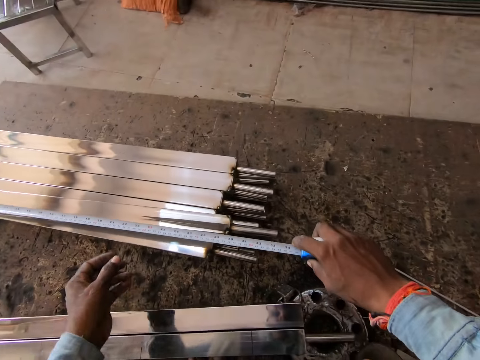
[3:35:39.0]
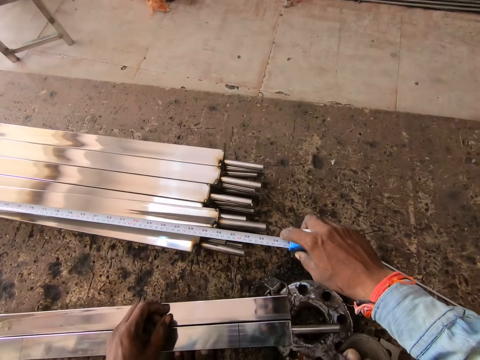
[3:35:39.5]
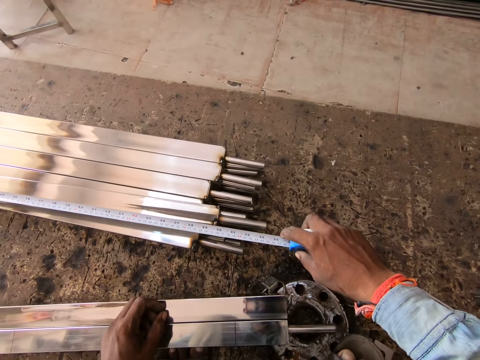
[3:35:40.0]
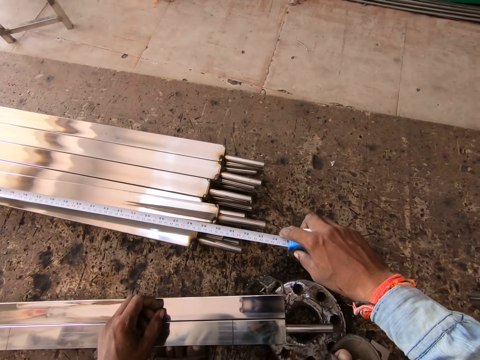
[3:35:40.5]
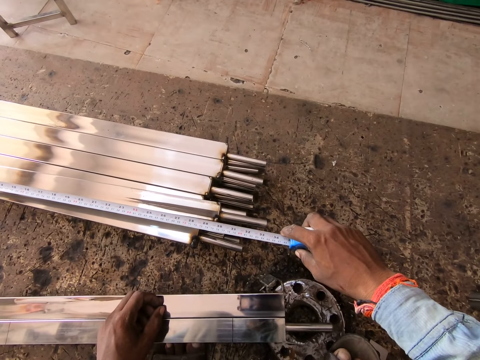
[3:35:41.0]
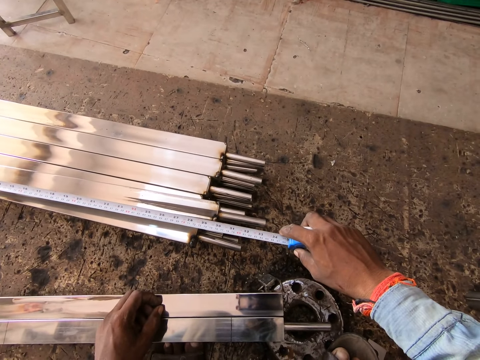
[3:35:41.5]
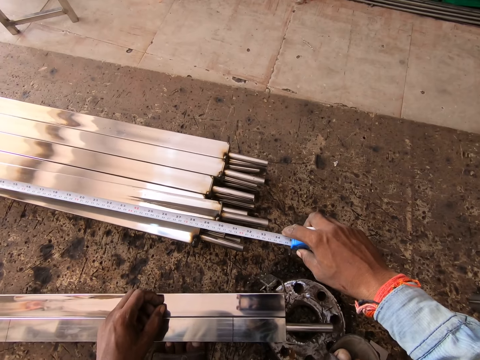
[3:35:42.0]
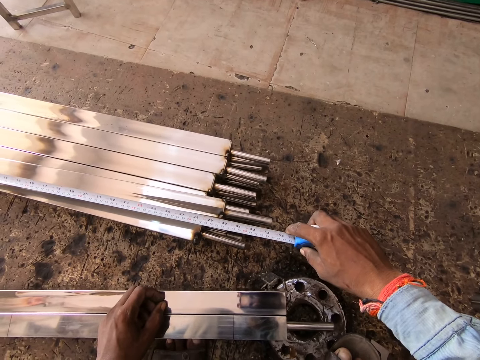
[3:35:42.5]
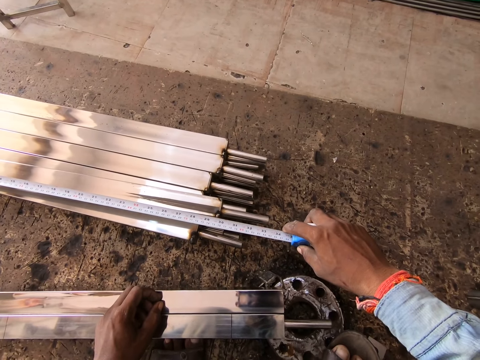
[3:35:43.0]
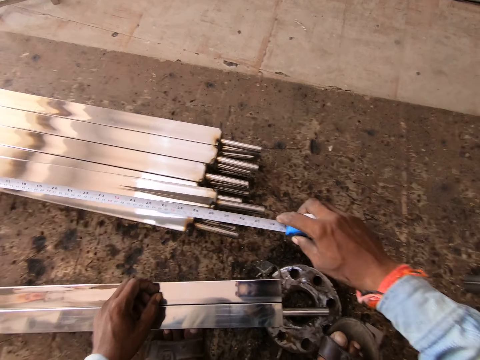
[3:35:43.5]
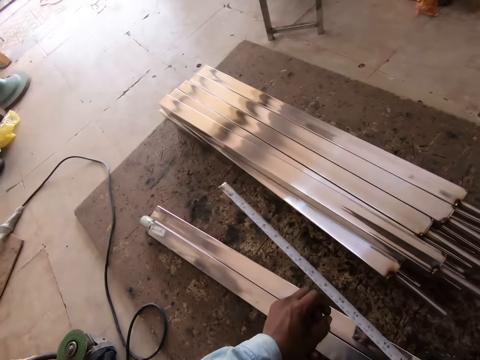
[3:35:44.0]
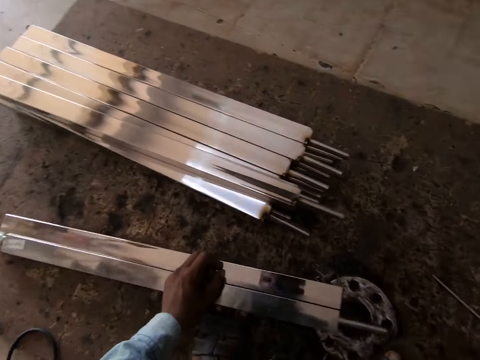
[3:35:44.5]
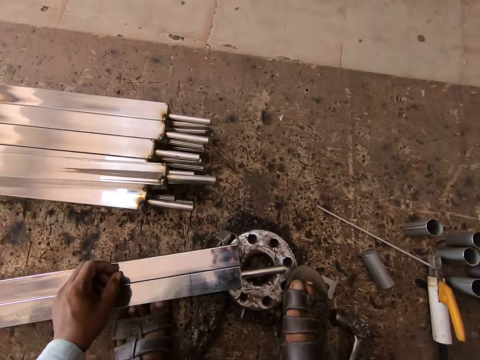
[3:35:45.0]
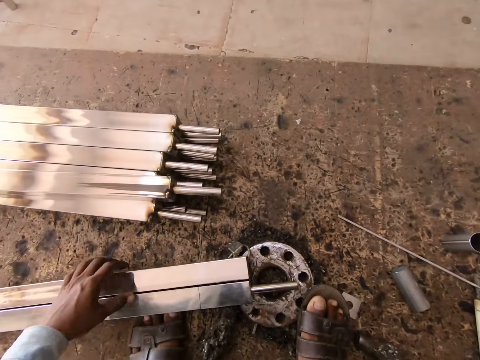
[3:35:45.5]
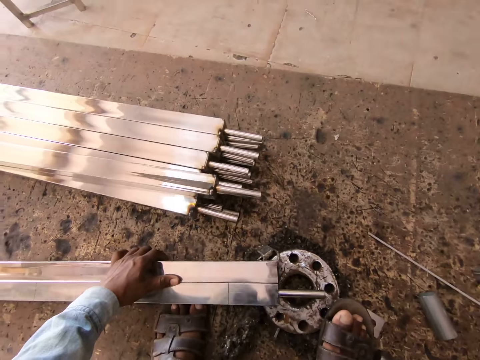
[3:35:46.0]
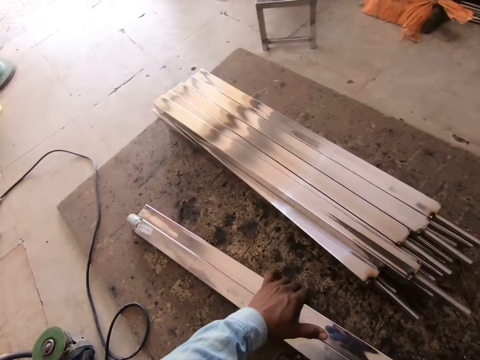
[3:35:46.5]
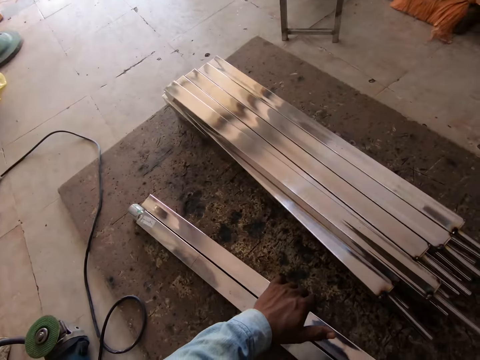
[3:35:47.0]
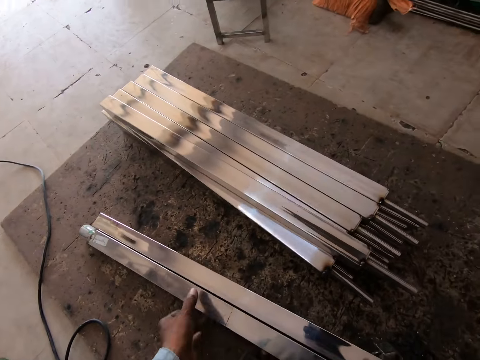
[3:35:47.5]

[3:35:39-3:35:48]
The camera wearer places the tape measure on a metal bar on the ground with his hands.

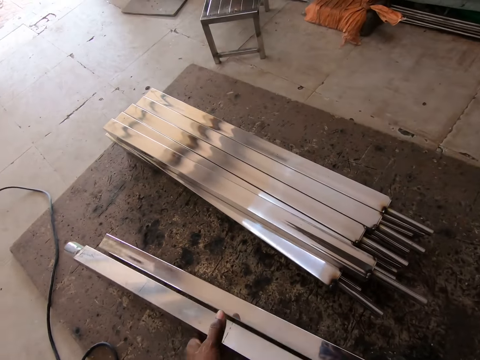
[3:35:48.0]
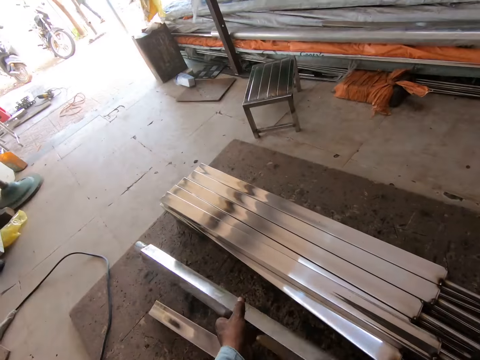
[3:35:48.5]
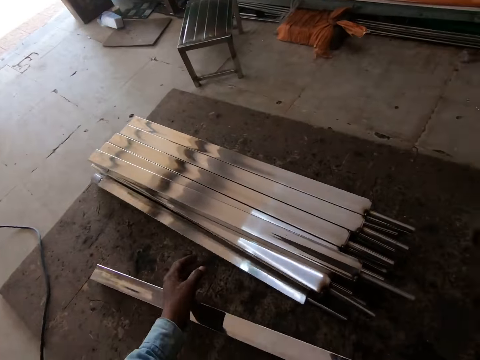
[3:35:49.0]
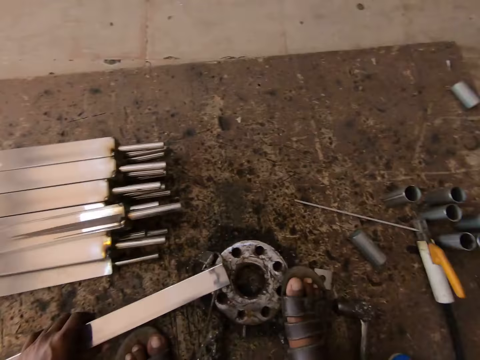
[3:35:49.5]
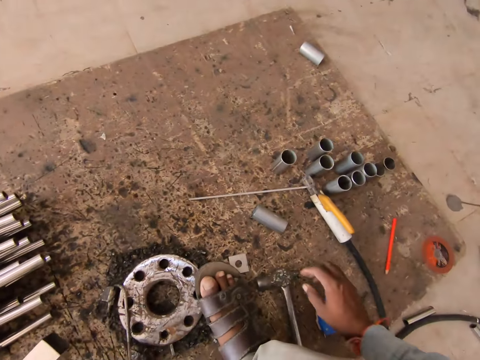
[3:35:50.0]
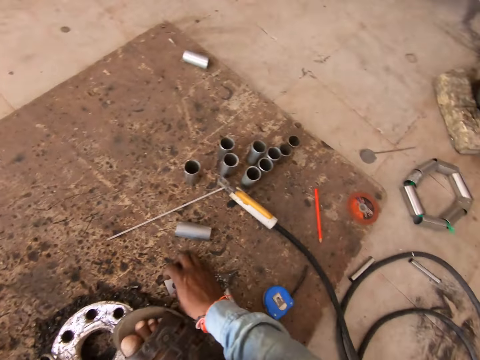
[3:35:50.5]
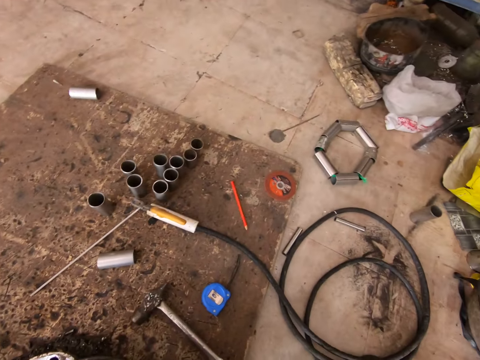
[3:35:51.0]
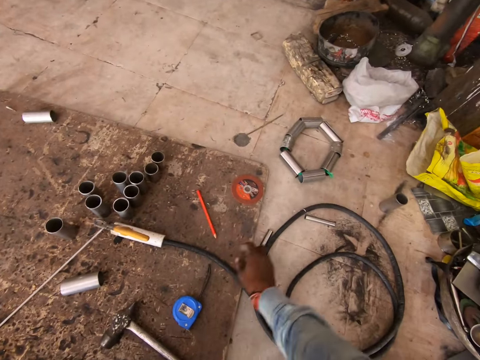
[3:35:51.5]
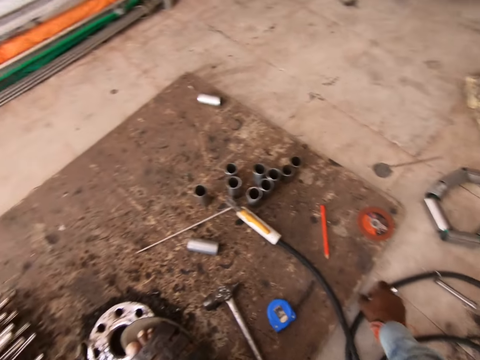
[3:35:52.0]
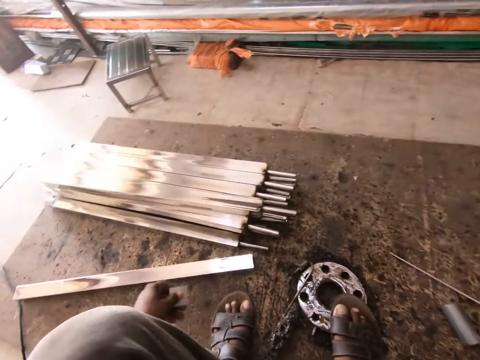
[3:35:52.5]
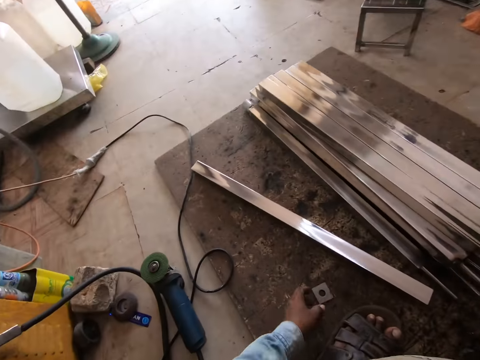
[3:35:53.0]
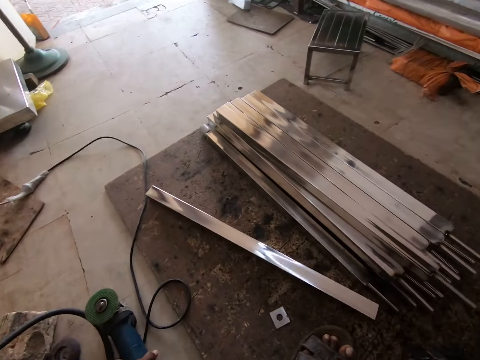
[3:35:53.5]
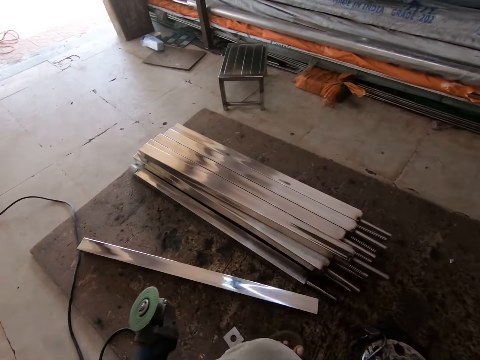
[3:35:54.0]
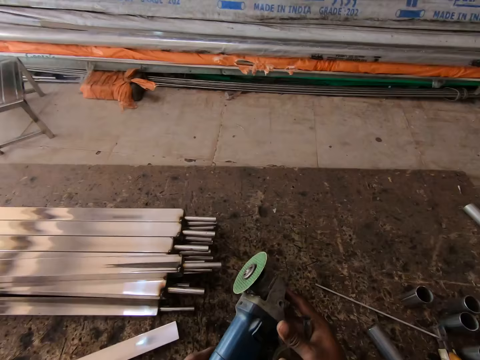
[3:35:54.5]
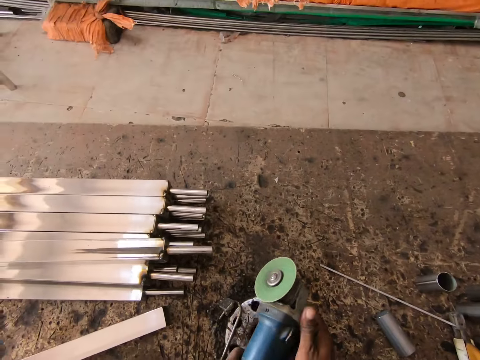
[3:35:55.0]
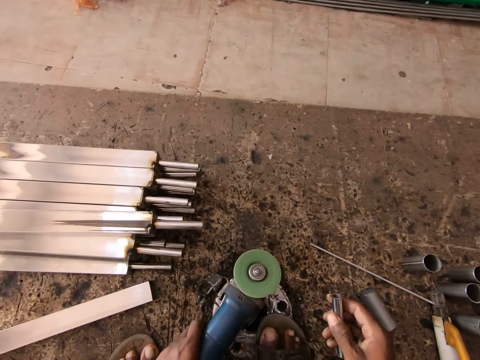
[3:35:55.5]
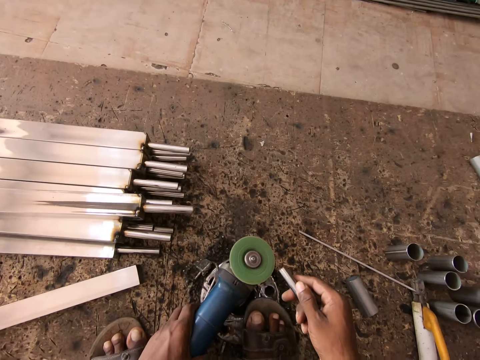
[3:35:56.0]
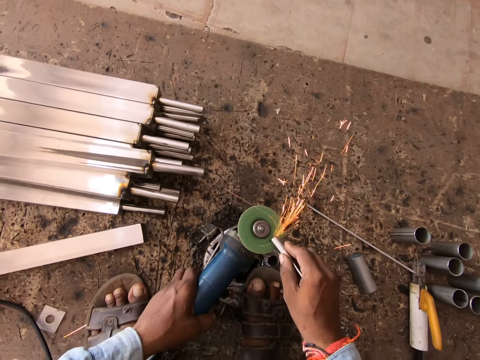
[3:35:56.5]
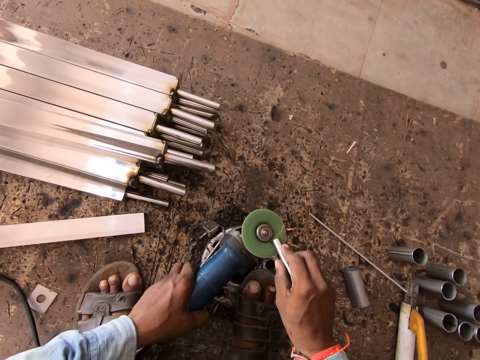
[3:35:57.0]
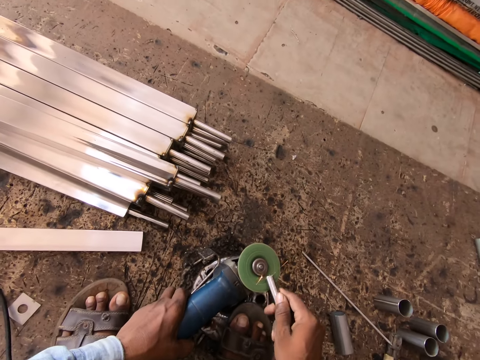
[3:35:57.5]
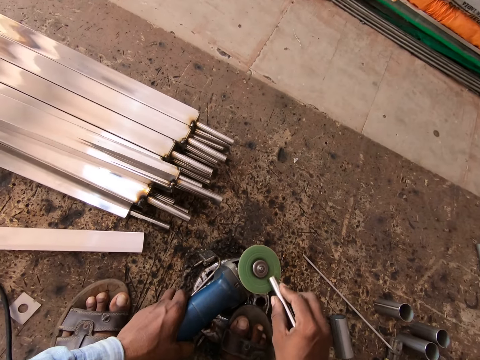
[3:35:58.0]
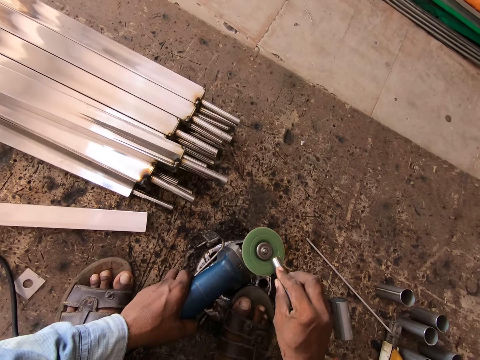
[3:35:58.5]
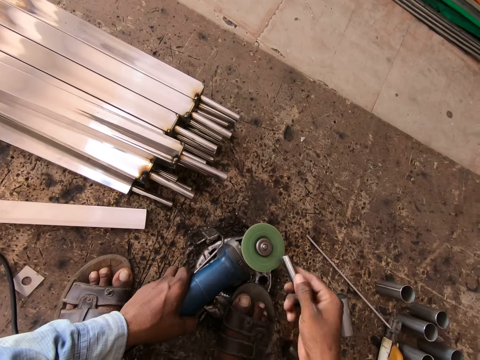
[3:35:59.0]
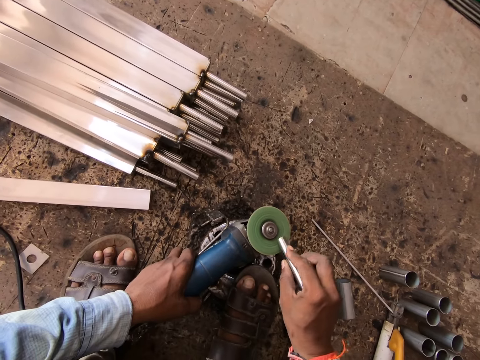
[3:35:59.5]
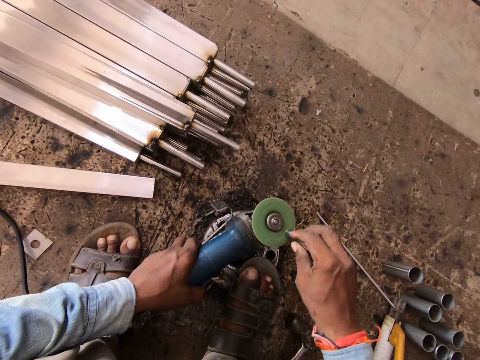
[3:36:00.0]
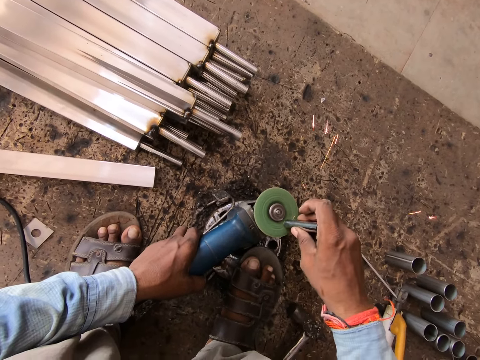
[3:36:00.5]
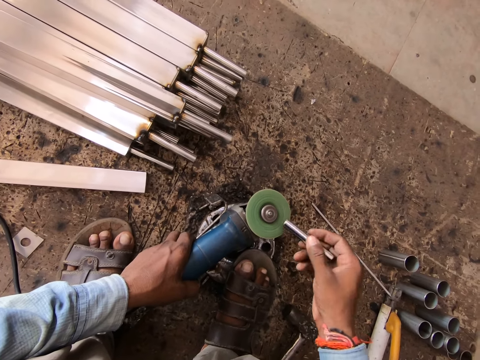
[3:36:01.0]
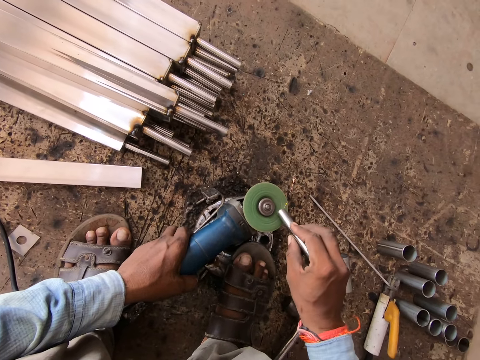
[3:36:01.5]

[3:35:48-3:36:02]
The camera wearer picks up the metal bar from the ground with his left hand. He drops the metal bar on the ground with his left hand. He moves the metal rod to the other metal rods. He picks up the metal bar from the metal wheel on the ground with his left hand. He picks up a metal scrap from the ground with his right hand. He passes the metal scrap from his right hand to his left hand. He picks up a metal bar from the ground with his right hand. He drops the metal scrap on the ground with his left hand. He picks up the smoothening machine from the ground with his left hand. He passes the smoothening machine from his left hand to his right hand. He holds the smoothening machine with his hands. He turns on the smoothening machine in his right hand. He uses the smoothening machine in his left hand on the metal bar in his right hand. He fabricates the metal rod.

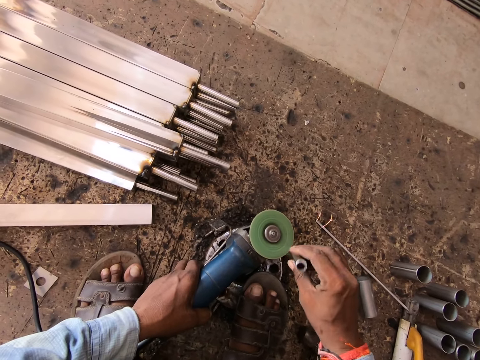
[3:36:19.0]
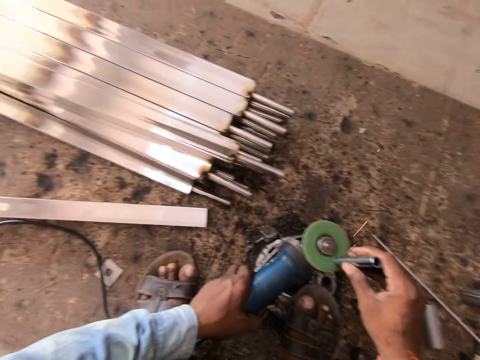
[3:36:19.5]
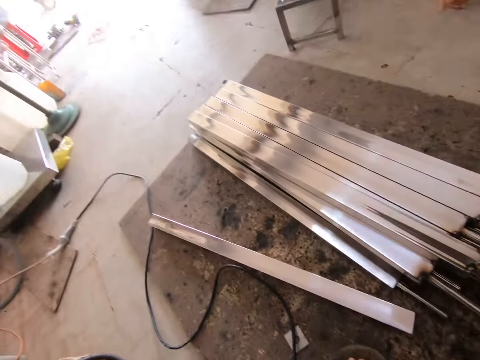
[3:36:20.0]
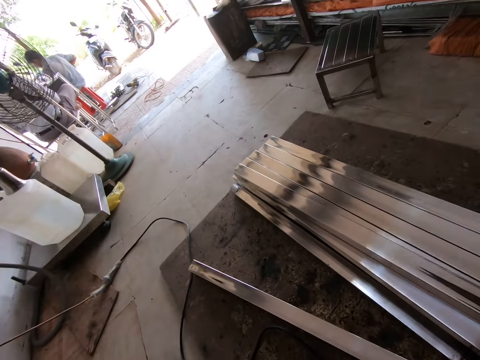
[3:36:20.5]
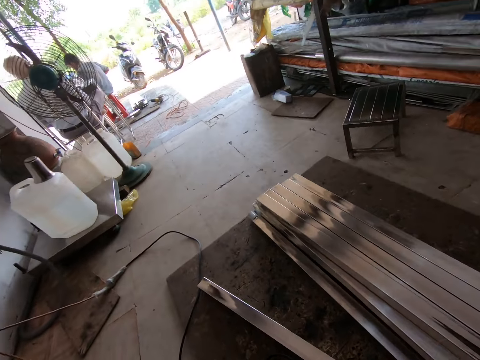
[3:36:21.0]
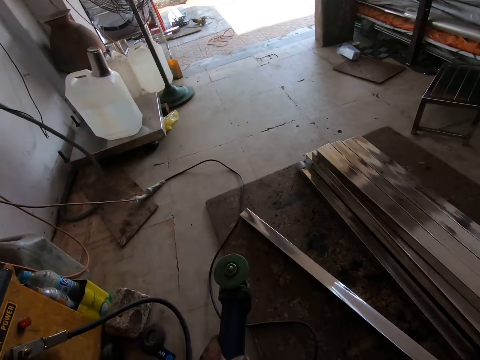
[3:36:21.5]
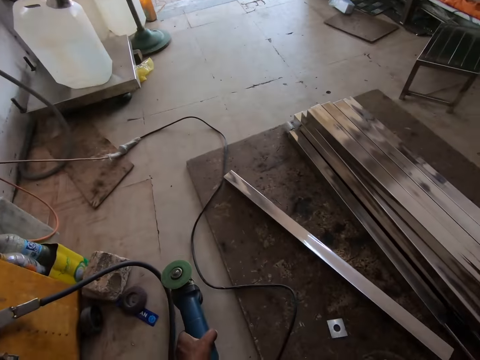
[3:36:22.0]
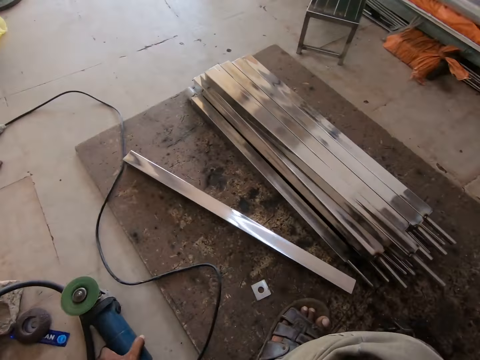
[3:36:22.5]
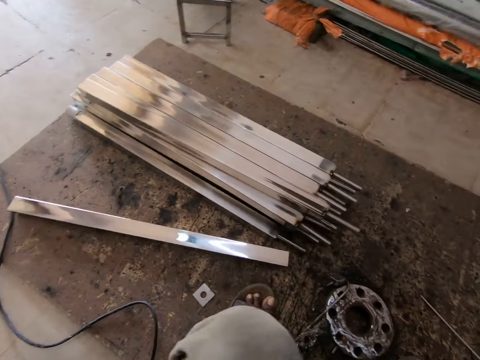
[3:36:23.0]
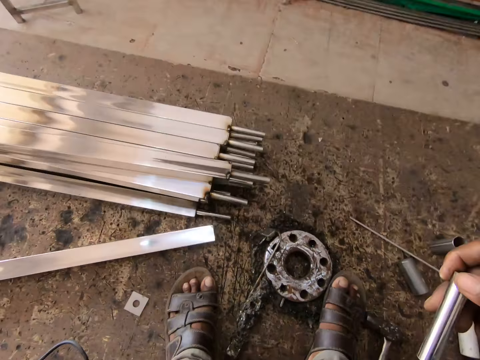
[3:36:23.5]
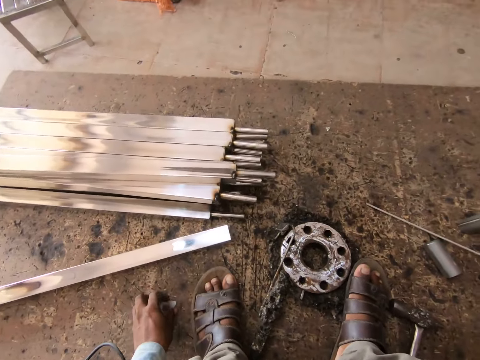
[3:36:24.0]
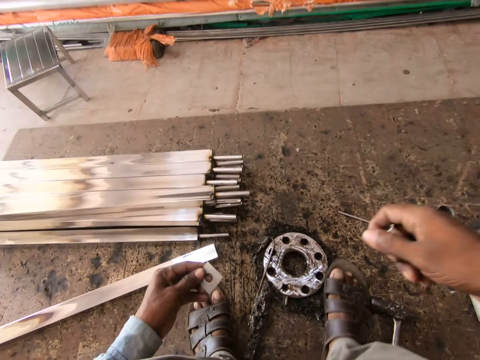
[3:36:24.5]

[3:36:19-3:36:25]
The camera wearer passes the smoothening machine from his right hand to his left hand. He drops the smoothening machine on the ground with his left hand. He picks up the metal scrap from the ground with his left hand.
